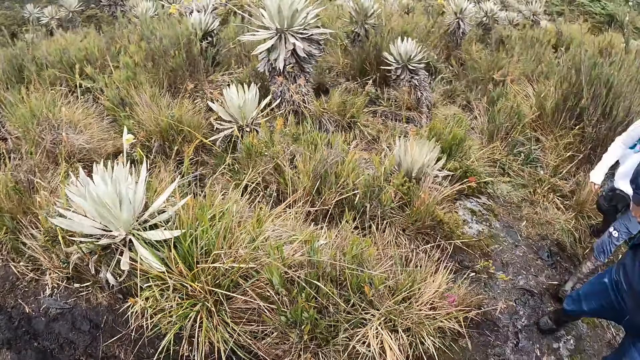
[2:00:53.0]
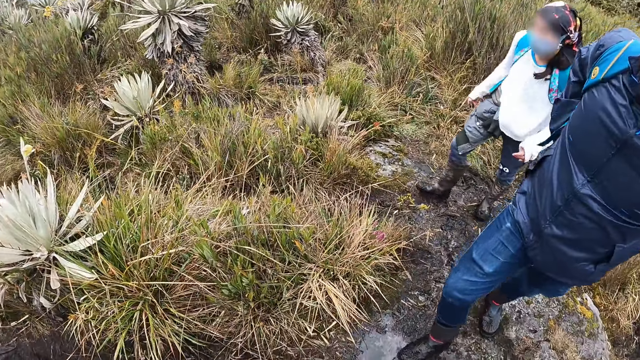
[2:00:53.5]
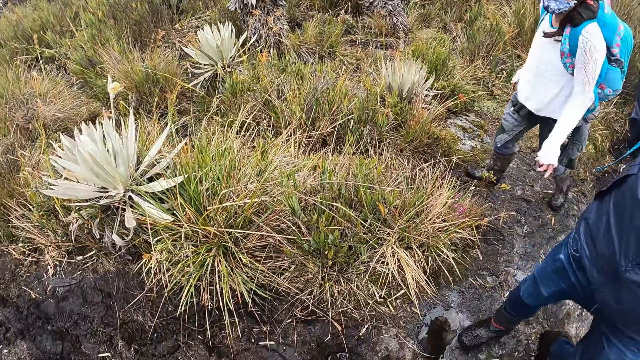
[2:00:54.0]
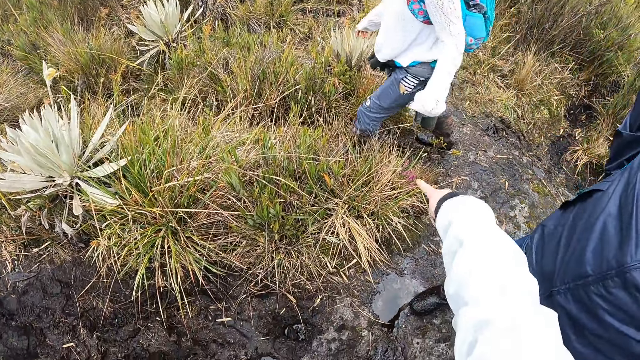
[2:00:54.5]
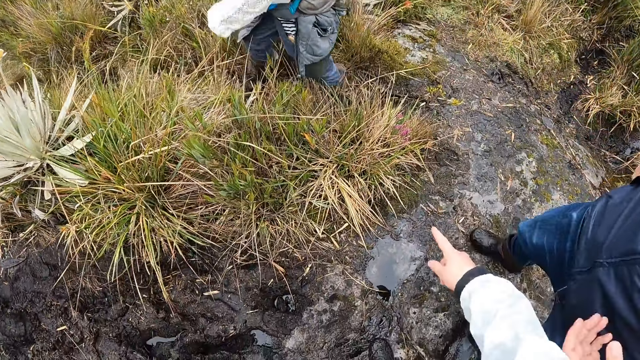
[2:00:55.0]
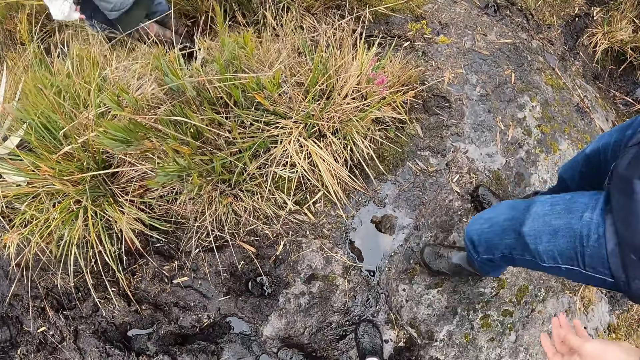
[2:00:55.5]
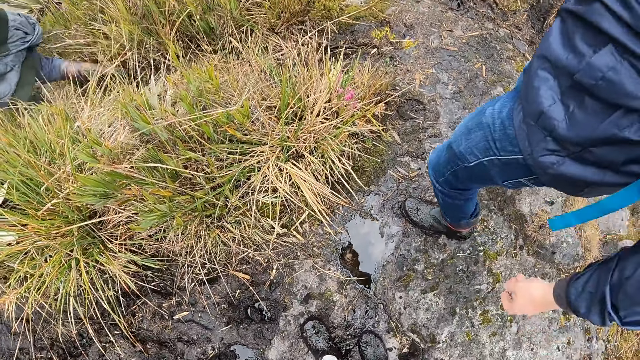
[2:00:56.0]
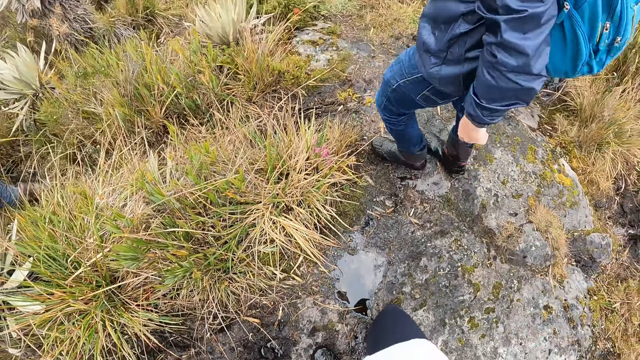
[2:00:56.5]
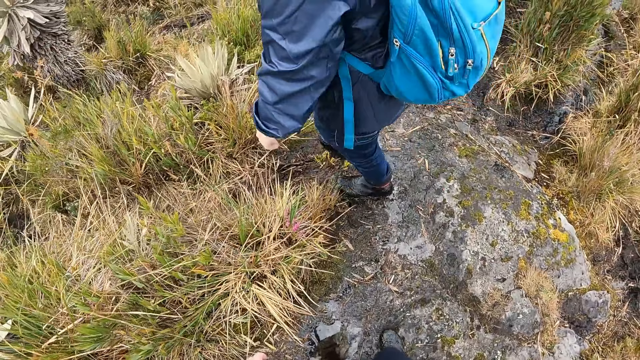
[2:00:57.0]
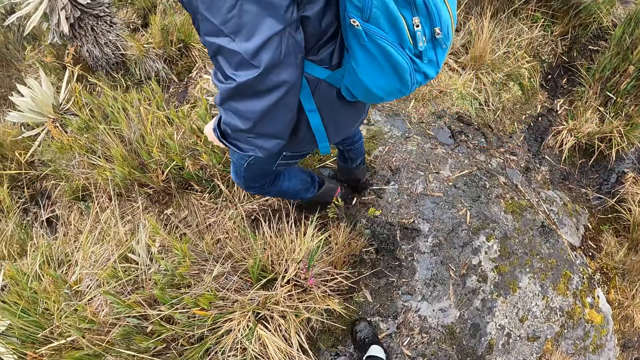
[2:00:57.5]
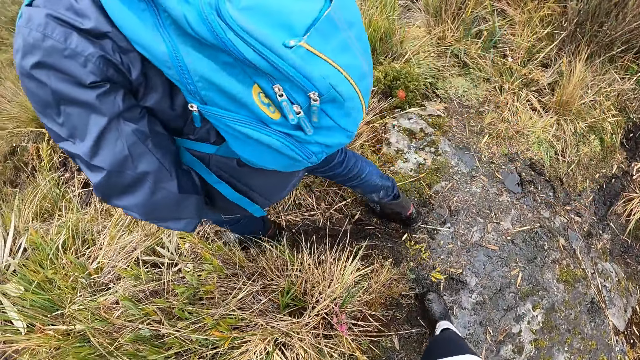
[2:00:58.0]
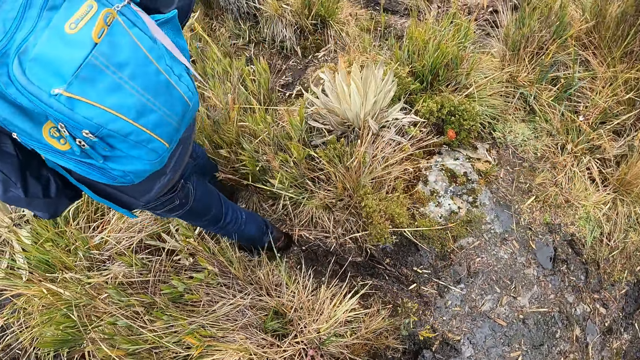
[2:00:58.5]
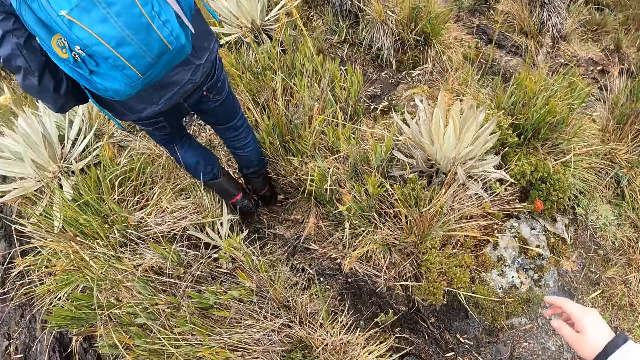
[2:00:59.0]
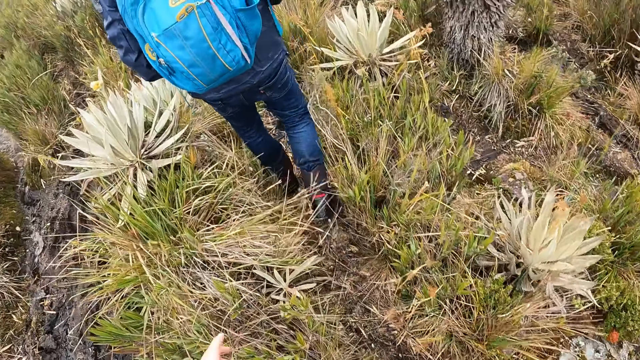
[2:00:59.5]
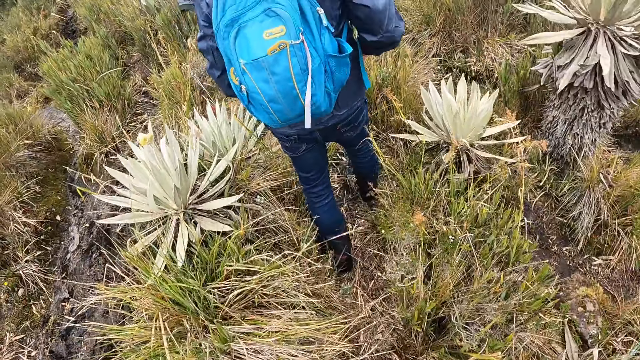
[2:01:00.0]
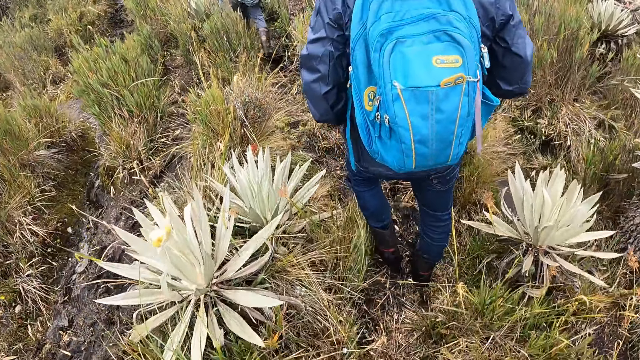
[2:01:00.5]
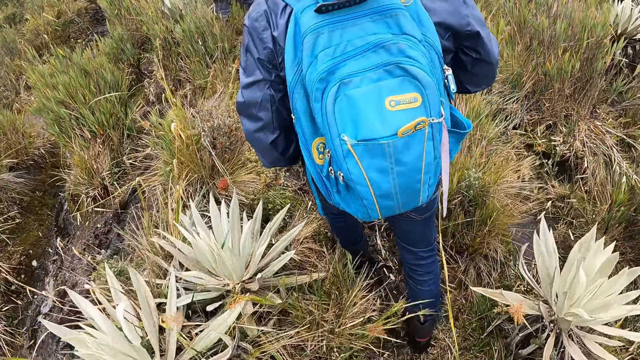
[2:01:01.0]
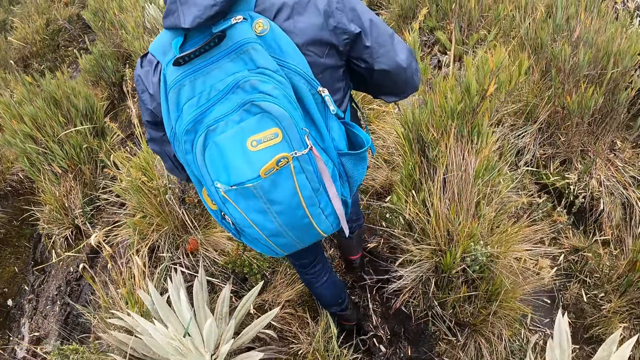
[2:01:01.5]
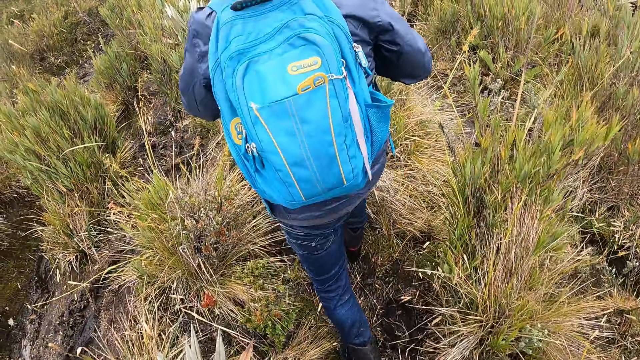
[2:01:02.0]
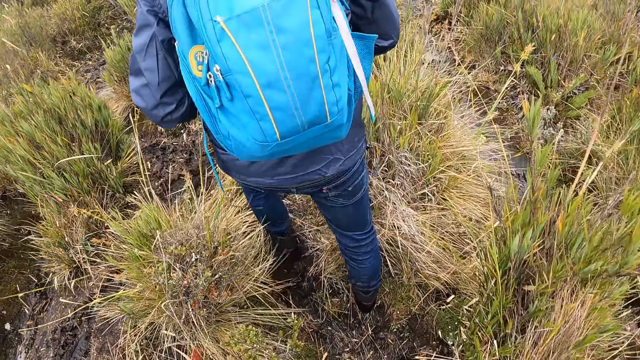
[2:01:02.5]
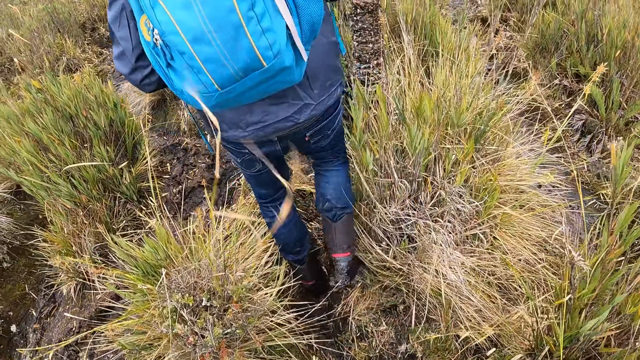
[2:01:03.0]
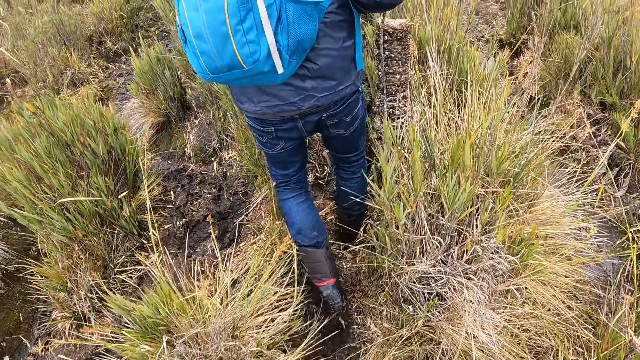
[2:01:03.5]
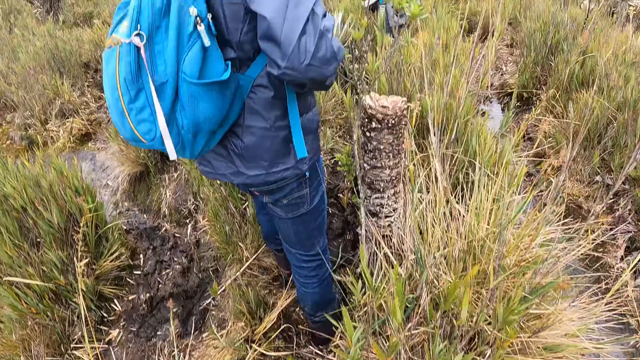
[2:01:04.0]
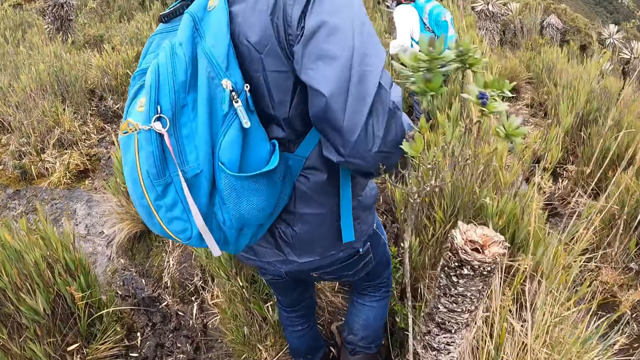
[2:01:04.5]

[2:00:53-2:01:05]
The camera wearer points at a spot on the ground with her right hand. She lifts the hand up. She climbs up the mountain. She lifts the hand up. She climbs up the mountain.

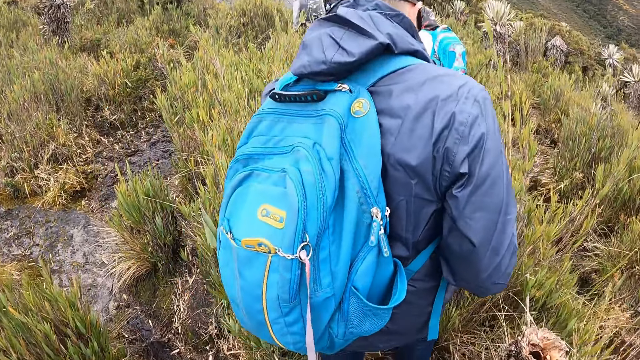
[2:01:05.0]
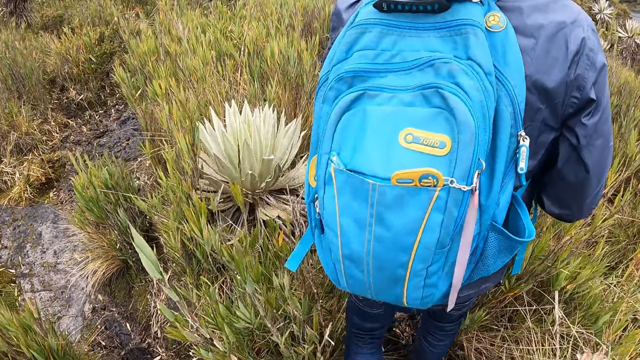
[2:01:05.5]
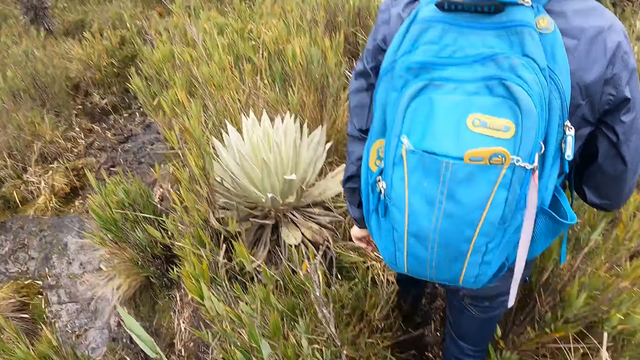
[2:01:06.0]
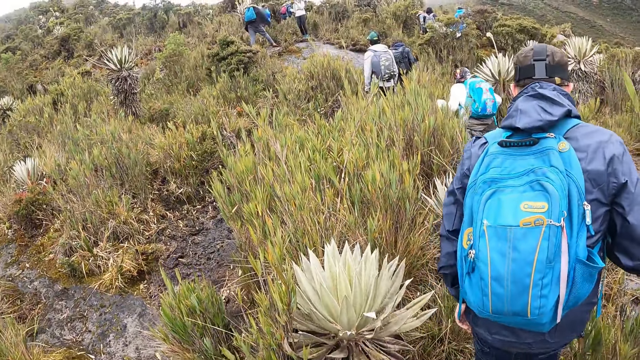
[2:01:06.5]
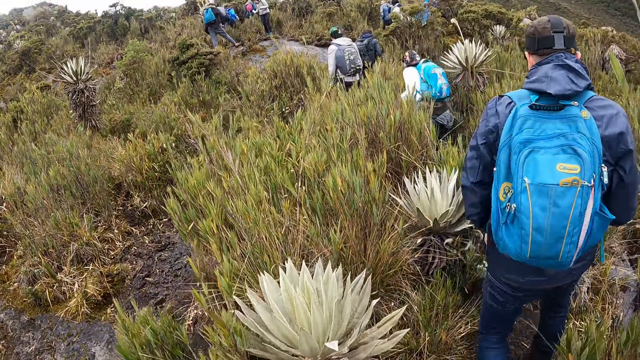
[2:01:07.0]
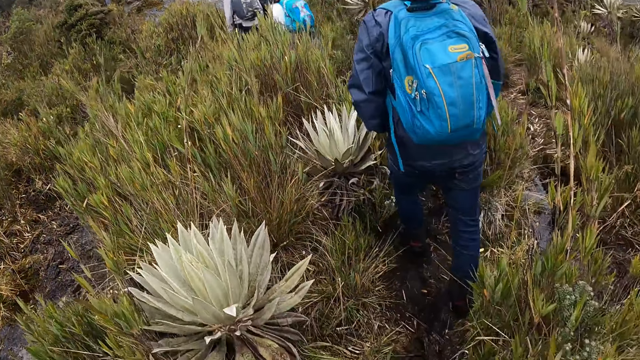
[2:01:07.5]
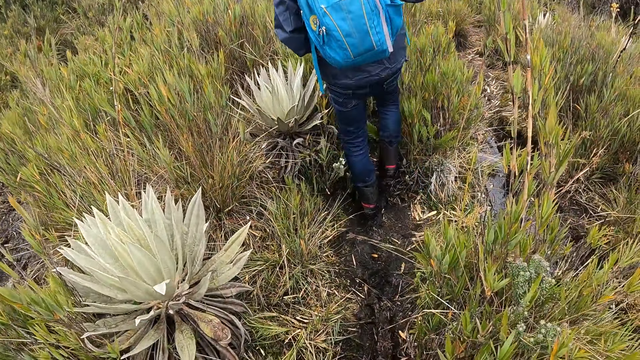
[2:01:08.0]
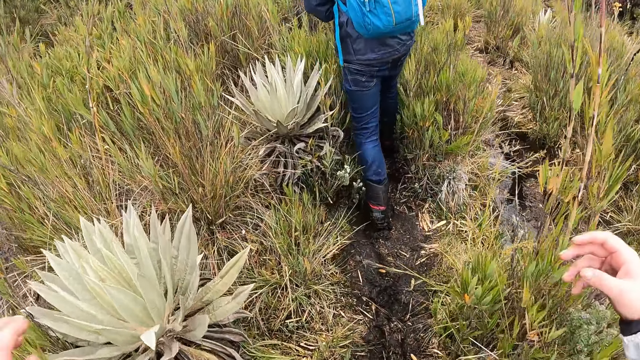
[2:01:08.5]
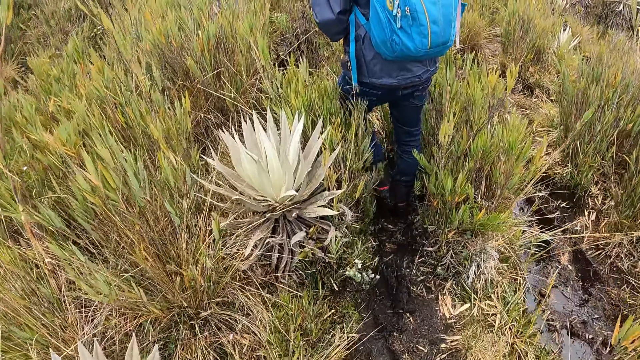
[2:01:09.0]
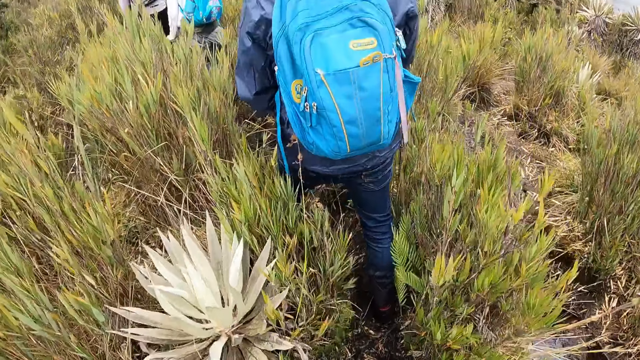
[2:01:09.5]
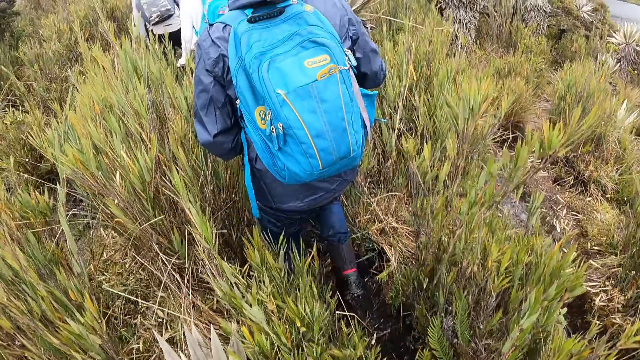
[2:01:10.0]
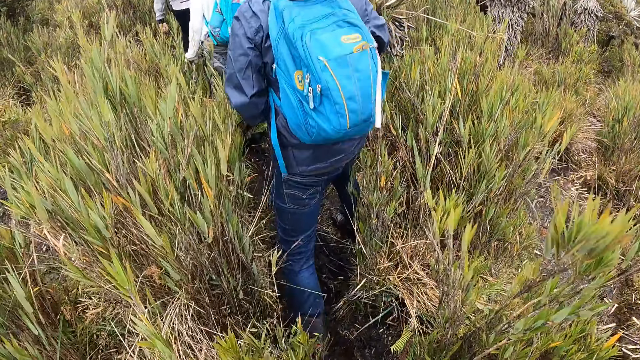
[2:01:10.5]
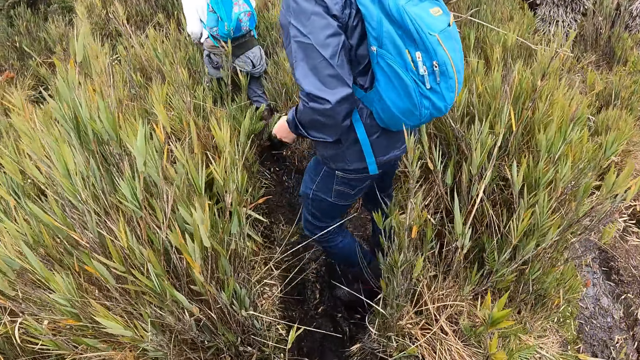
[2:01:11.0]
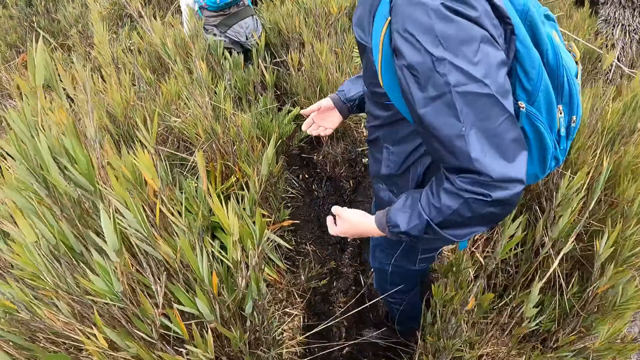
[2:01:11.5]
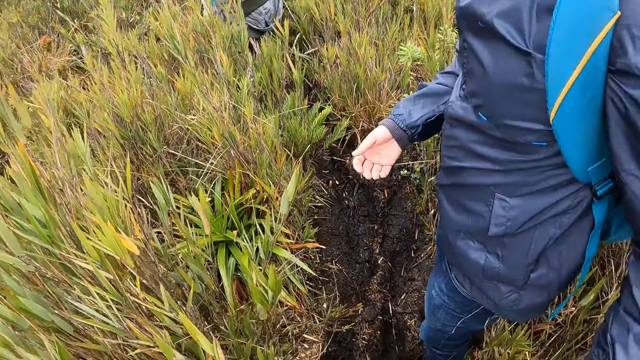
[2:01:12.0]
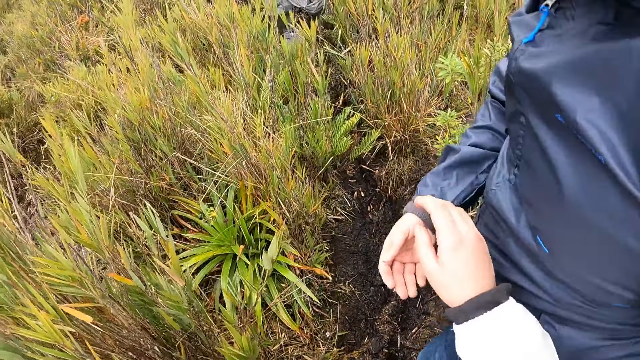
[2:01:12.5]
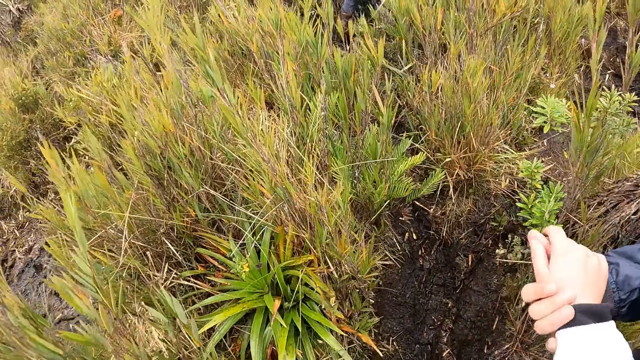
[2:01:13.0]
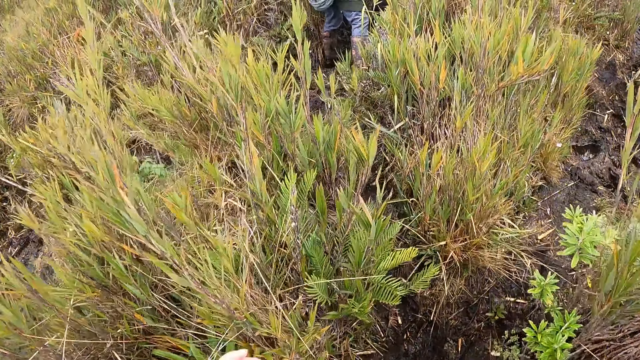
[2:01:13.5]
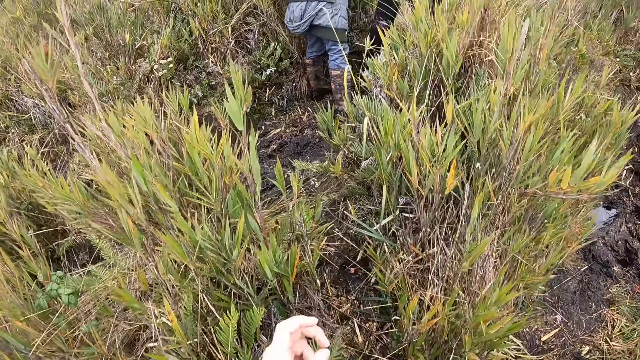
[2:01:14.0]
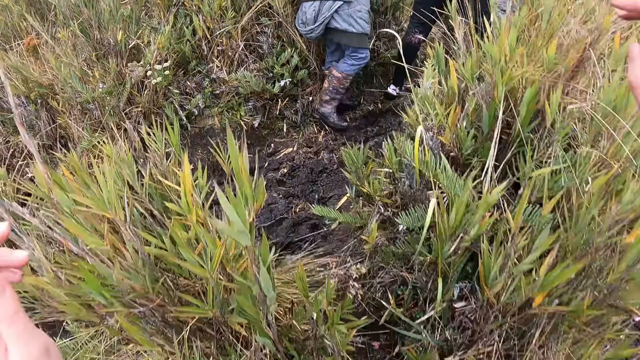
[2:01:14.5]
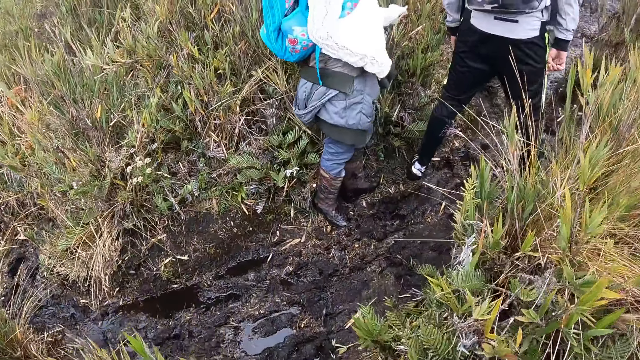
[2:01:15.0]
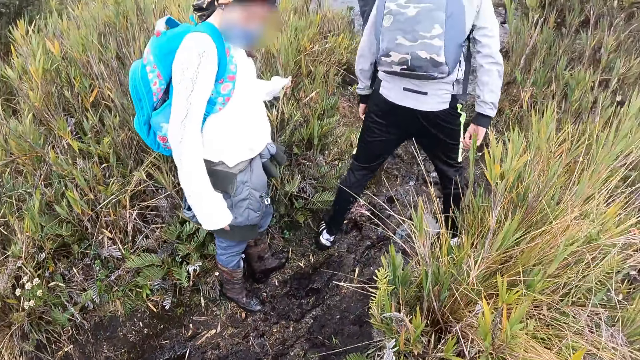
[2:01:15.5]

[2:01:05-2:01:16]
The camera wearer lifts the hand up. She climbs up the mountain. She puts her right hand in a man's right hand. She holds the hand of the man. She climbs up the mountain. She lifts the hand up.
